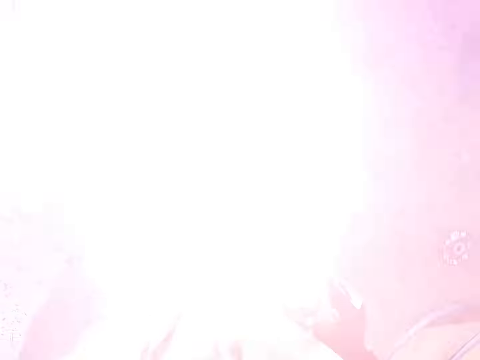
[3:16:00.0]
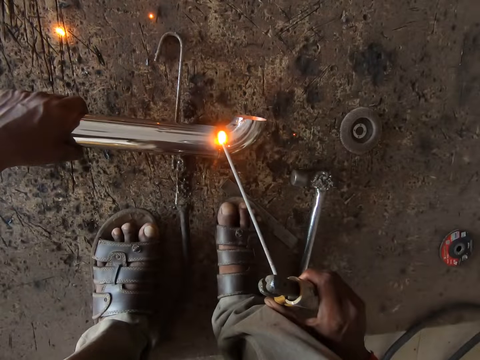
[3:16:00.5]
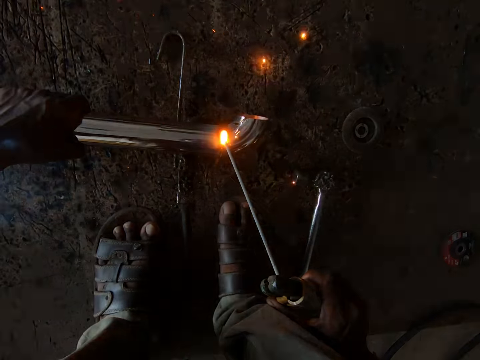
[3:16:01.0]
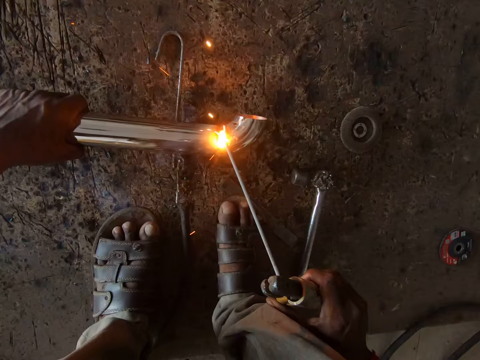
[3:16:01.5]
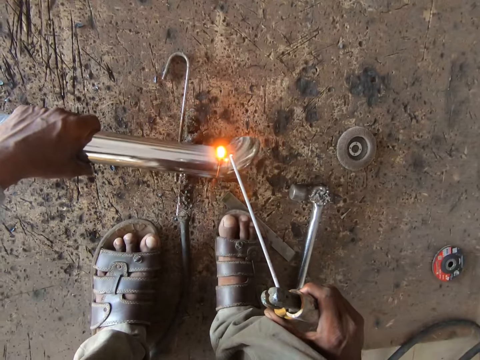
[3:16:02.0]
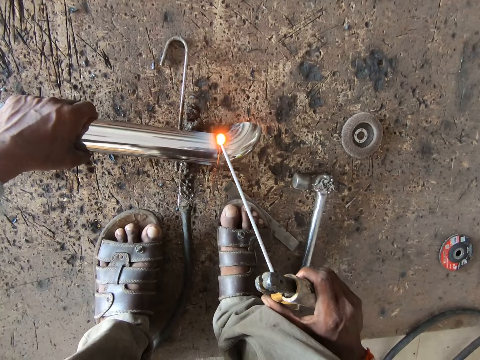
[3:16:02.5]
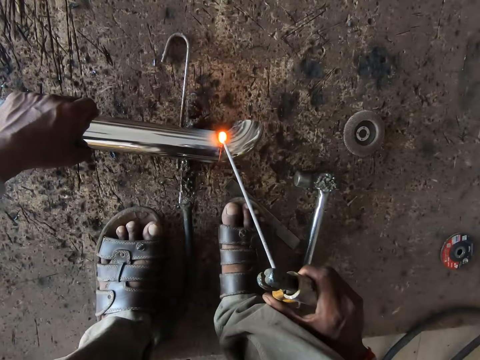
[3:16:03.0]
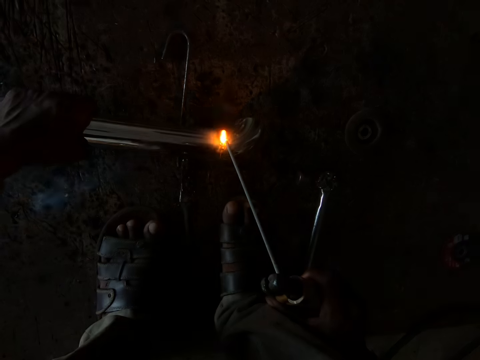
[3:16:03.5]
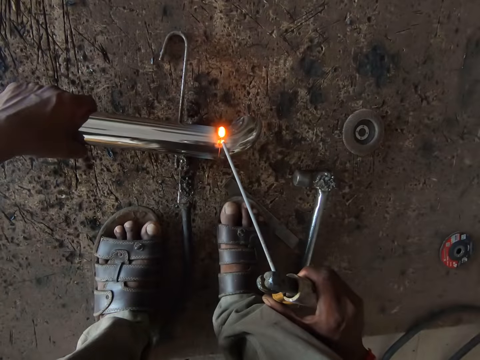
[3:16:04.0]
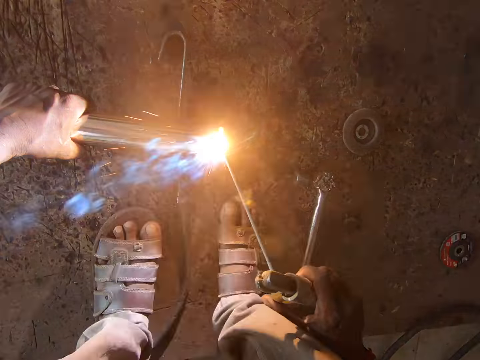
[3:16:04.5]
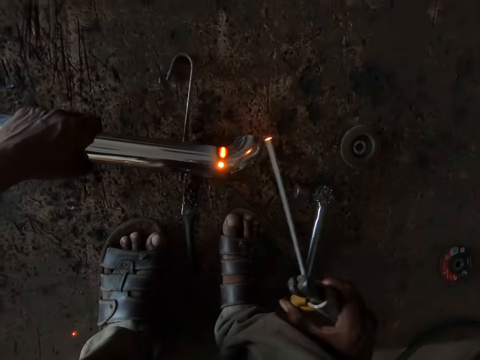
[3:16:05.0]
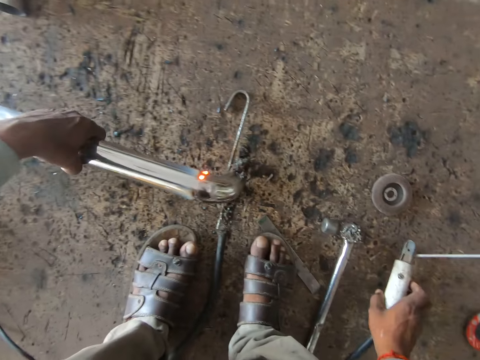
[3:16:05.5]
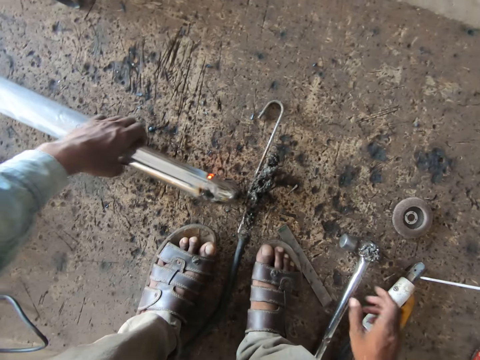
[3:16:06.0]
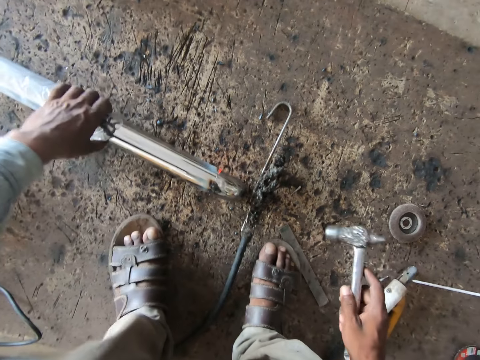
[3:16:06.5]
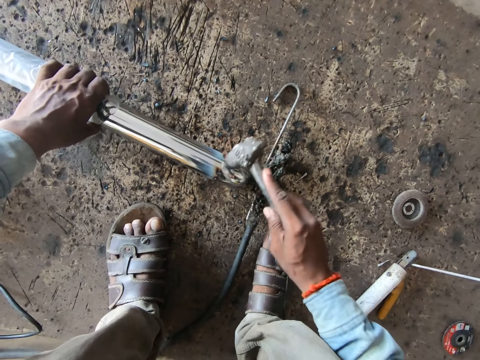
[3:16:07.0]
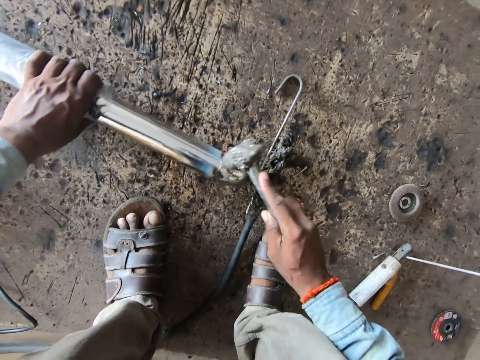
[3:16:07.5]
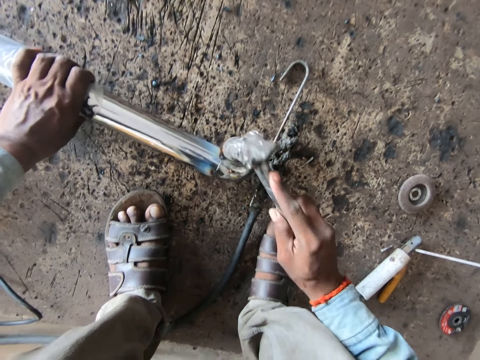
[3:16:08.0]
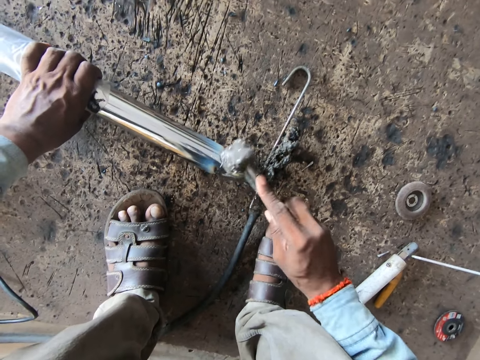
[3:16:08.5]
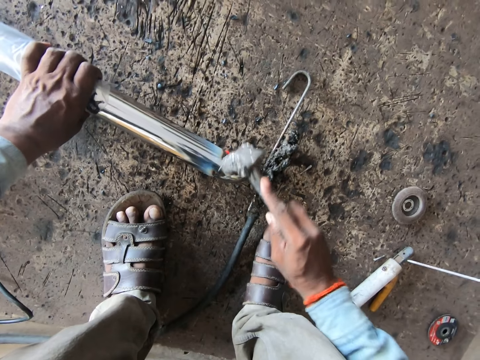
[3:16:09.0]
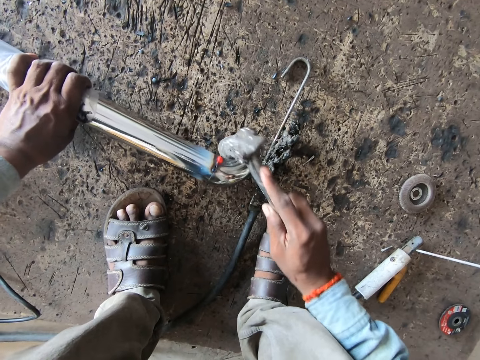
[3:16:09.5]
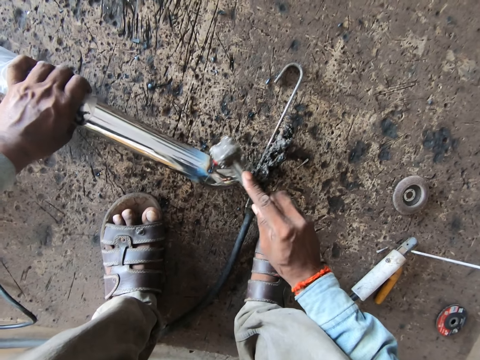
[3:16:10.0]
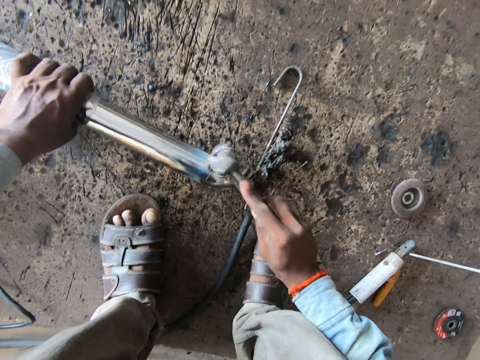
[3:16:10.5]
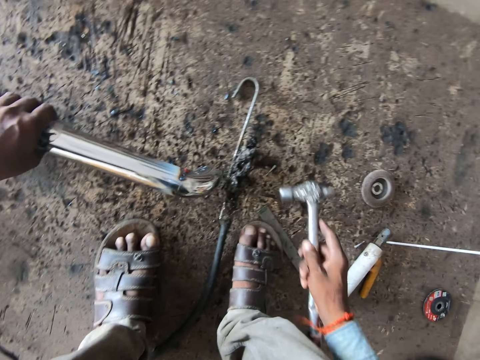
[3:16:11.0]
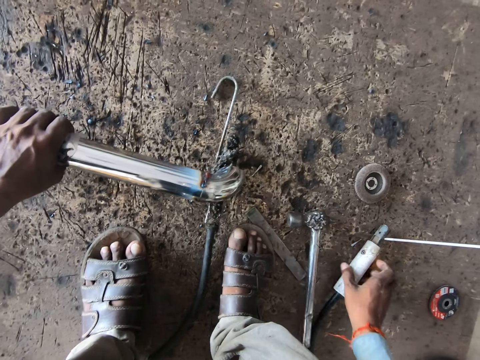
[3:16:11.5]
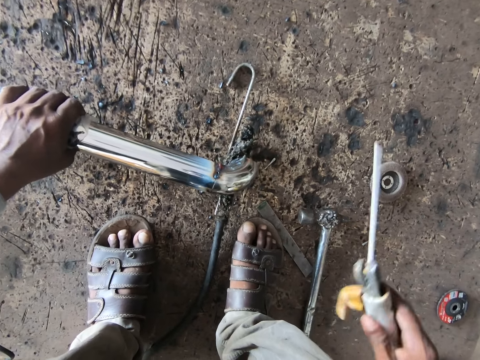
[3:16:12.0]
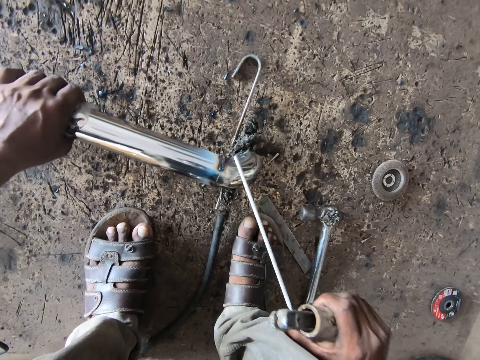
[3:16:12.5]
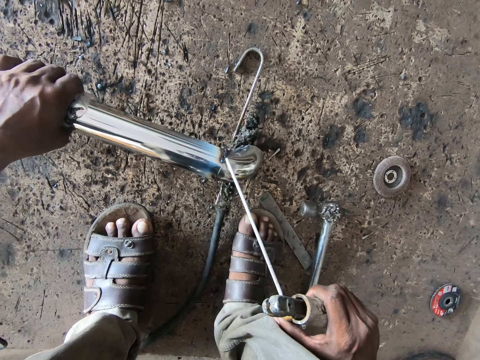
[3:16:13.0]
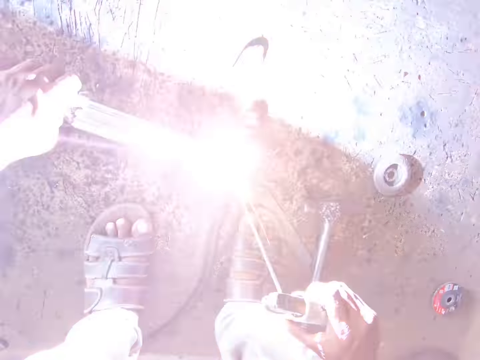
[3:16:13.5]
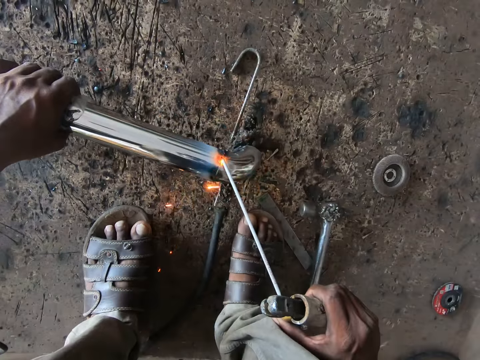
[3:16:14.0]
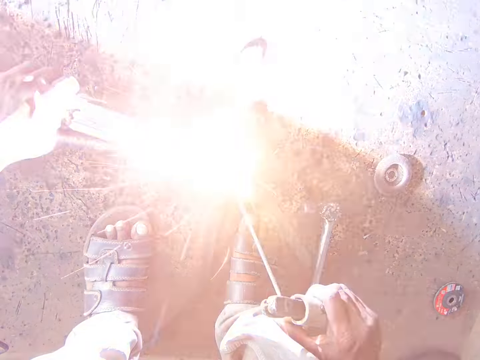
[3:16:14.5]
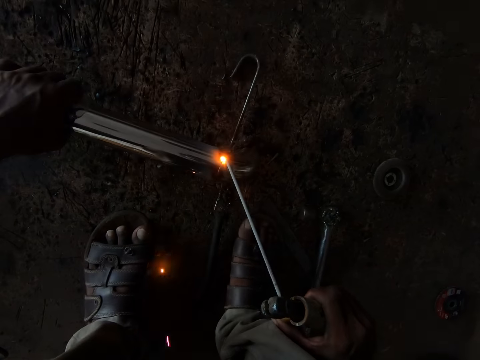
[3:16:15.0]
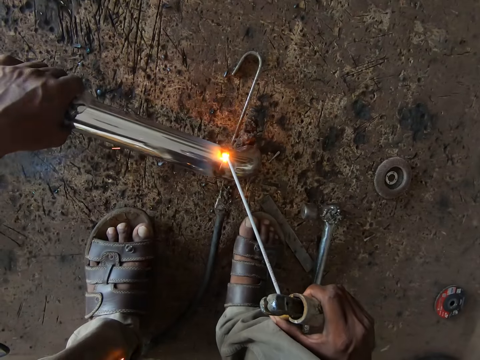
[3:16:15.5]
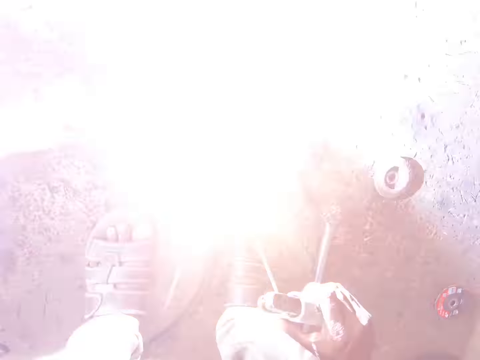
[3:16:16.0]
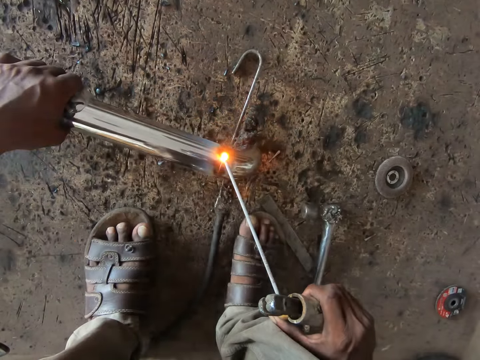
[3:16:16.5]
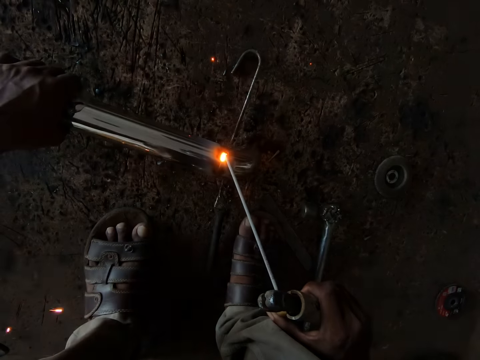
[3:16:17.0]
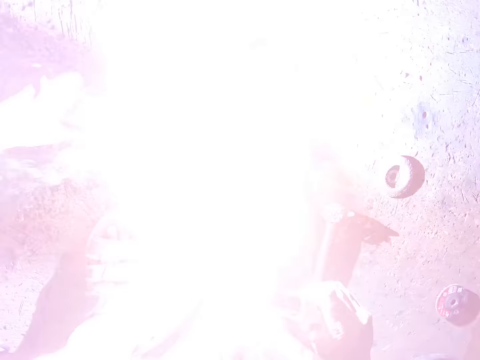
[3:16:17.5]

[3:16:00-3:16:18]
The camera wearer turns the rail. He removes the blow torch from the aluminum pipe with his right hand. He lifts the aluminum pipe from the metal tong with his left hand. He places the blow torch on the workshop board with his right hand and places the aluminum pipe on the workshop board with his left hand. He picks up the hammer from the workshop board with his right hand. He hits the edge of the aluminum pipe with the hammer. He drops the hammer on the workshop board with his right hand. He picks up the blow torch from the workshop board with his right hand. He welds the edge of the aluminum pipe to the cylindrical aluminum pipe with the blow torch in his right hand.

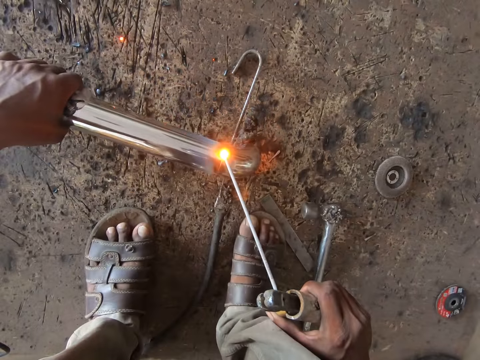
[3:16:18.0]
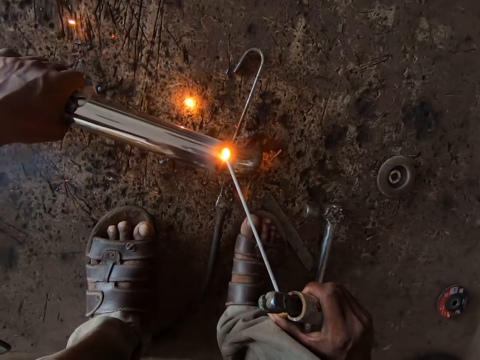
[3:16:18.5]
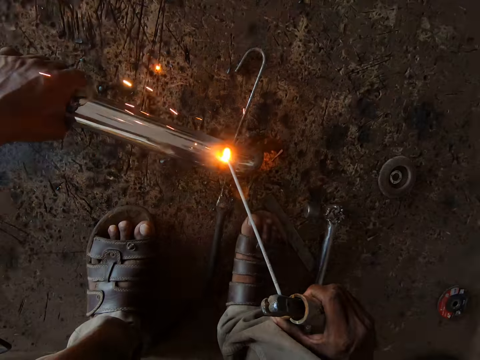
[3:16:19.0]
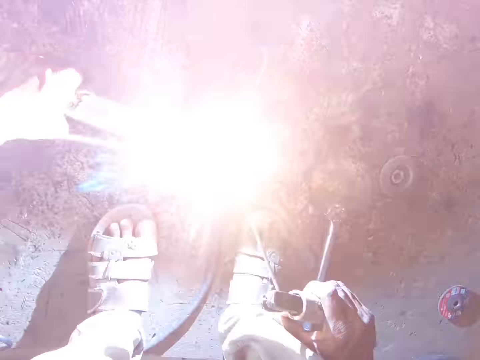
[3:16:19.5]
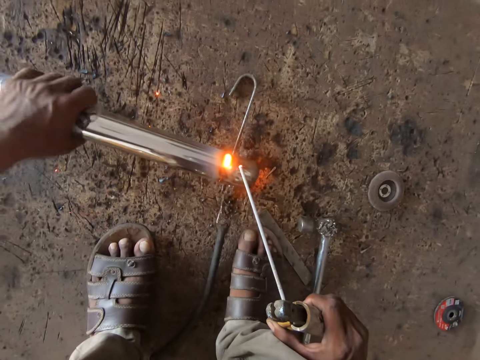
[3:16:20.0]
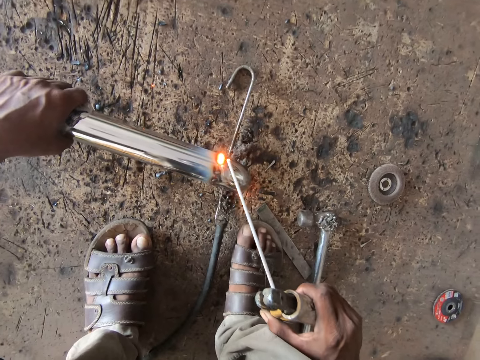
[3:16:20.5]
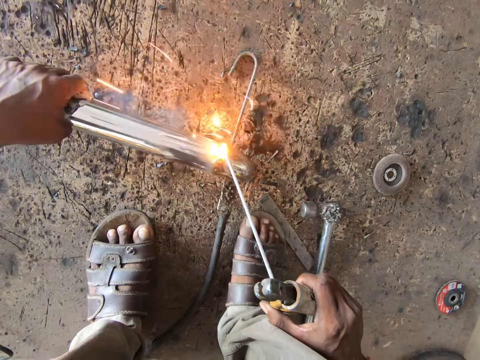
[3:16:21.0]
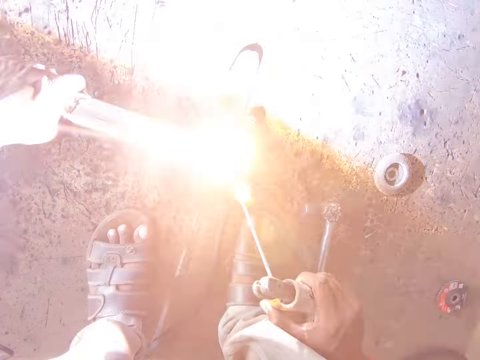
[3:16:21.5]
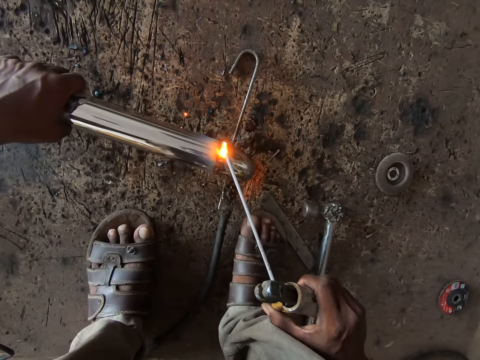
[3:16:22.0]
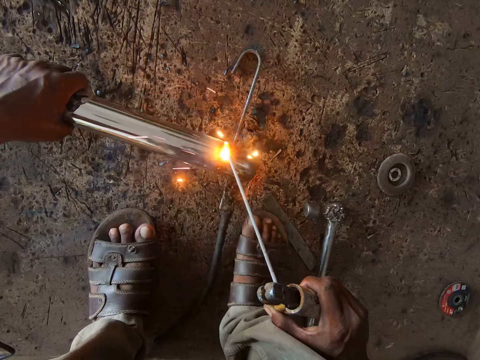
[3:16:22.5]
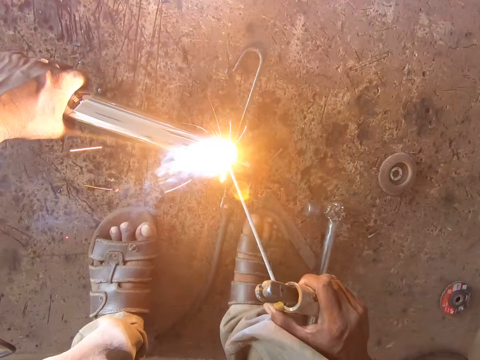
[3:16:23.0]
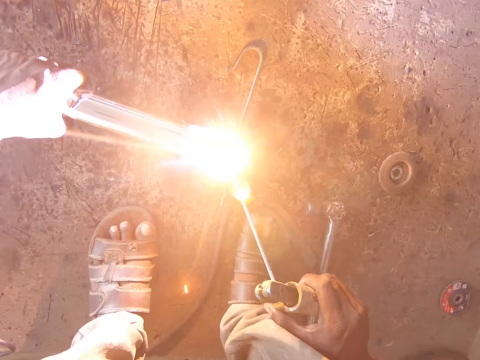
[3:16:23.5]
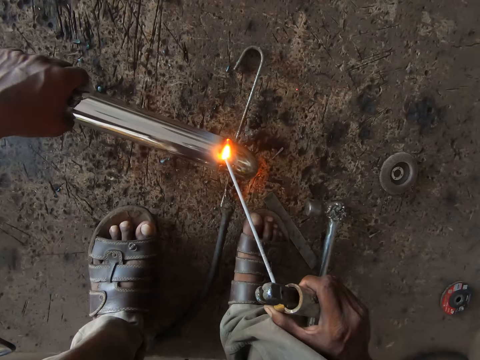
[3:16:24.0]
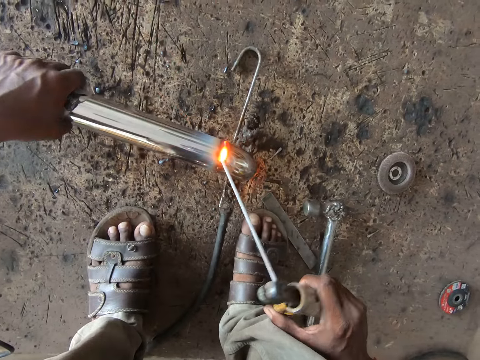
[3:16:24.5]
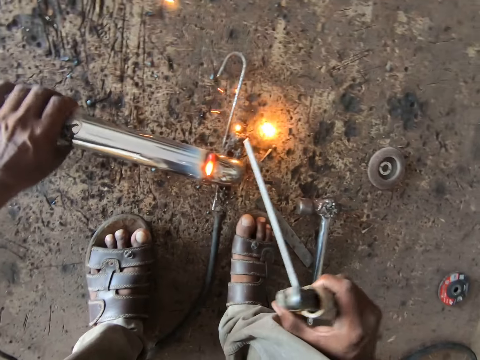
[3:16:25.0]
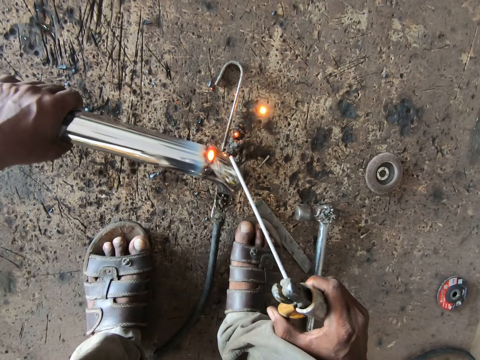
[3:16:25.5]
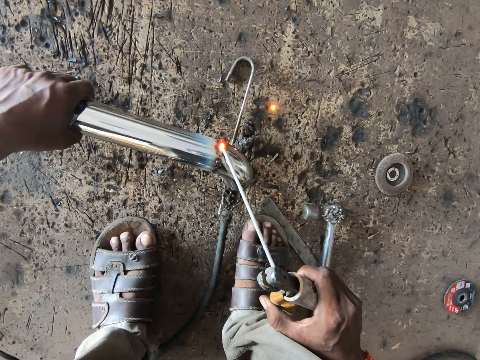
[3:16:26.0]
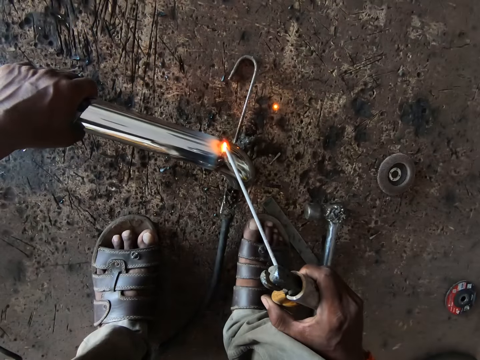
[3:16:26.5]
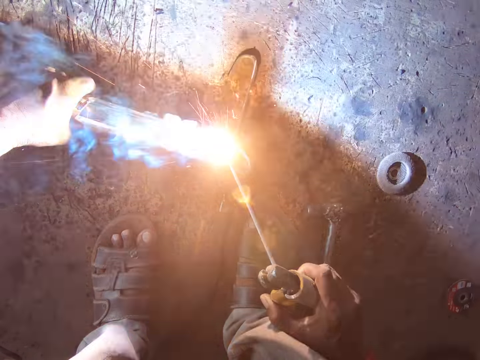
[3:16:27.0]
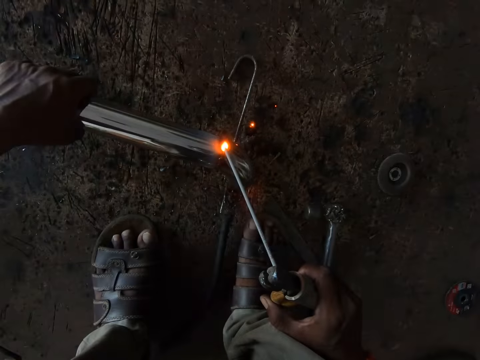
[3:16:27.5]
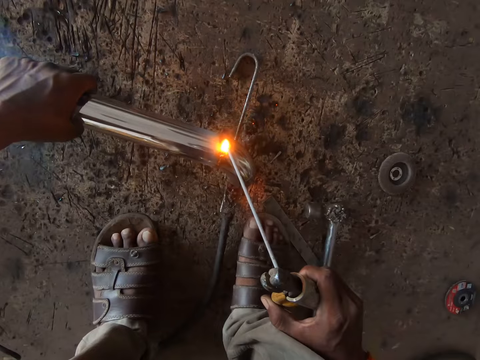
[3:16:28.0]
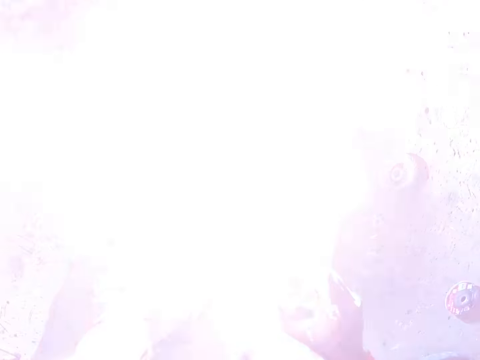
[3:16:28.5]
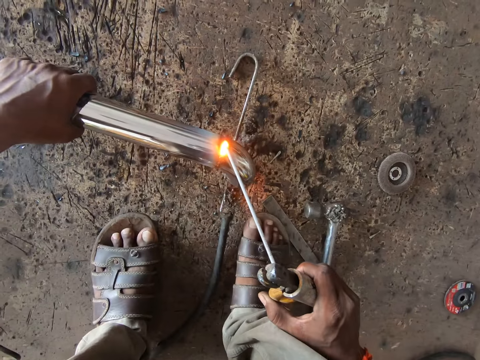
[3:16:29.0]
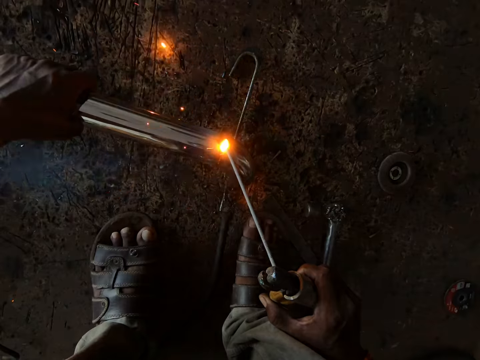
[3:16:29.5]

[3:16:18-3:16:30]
The camera wearer turns the rail. He turns the aluminum pipe in his left hand. He welds the edge of the aluminum pipe to the cylindrical aluminum pipe with the blow torch in his right hand.
